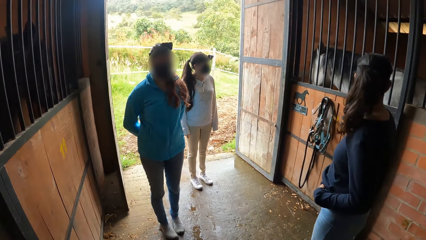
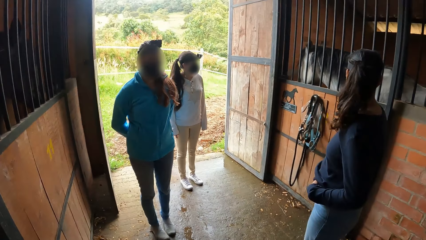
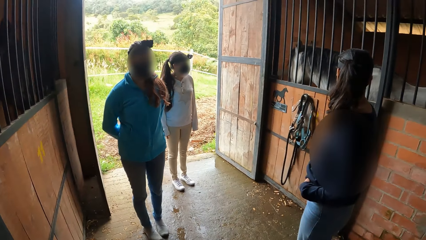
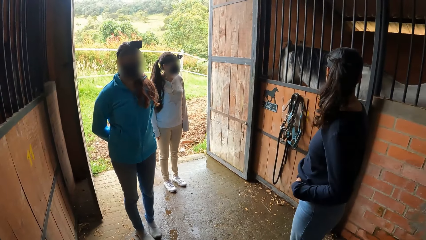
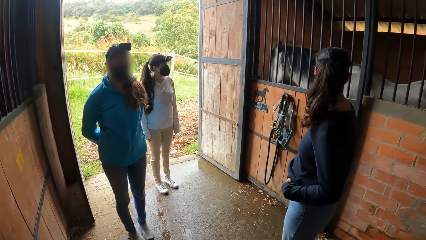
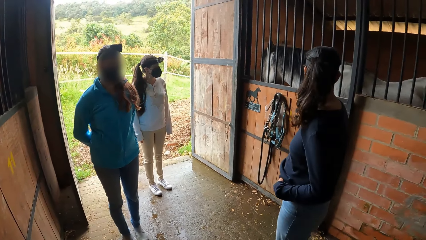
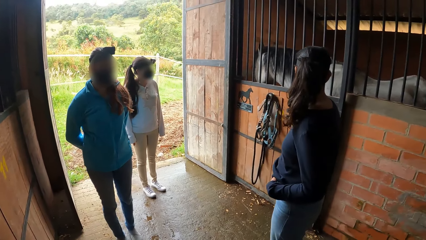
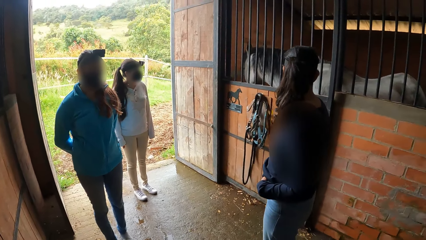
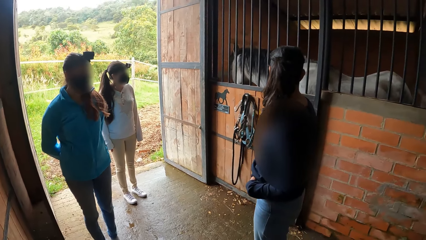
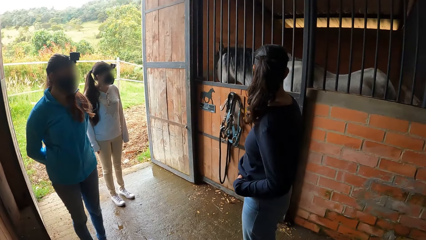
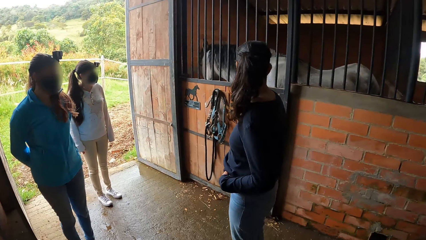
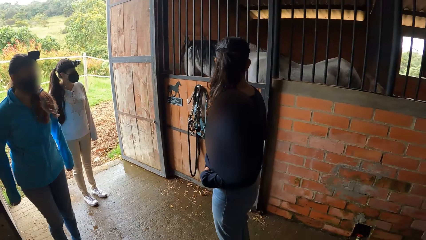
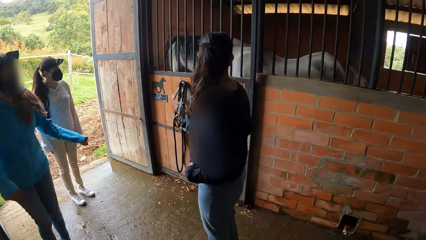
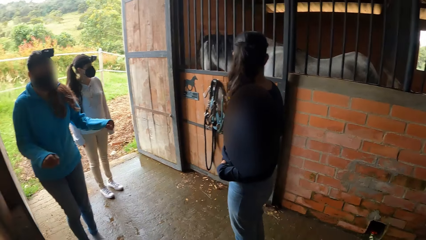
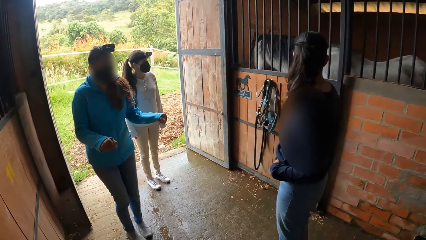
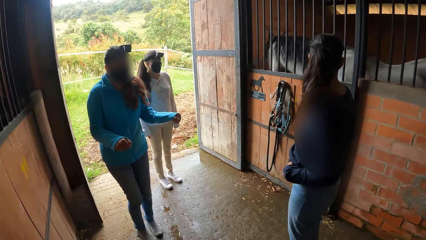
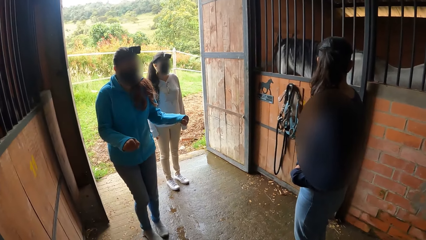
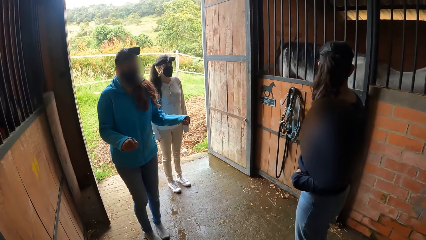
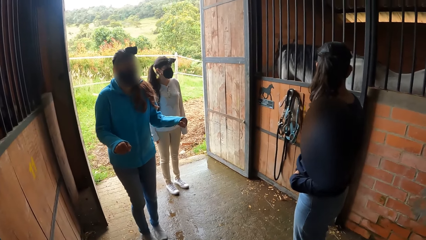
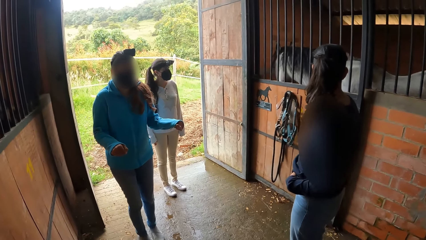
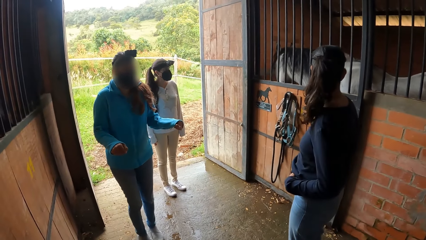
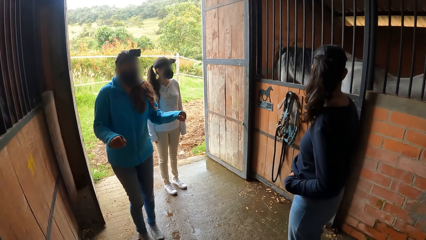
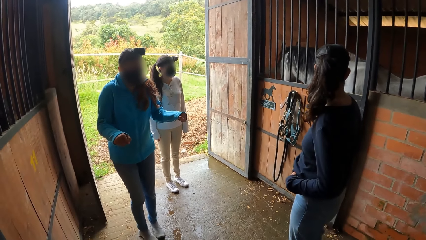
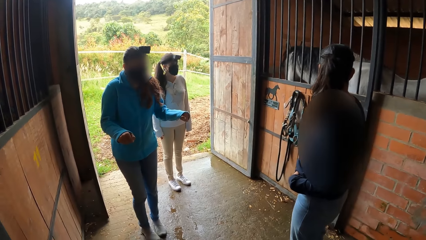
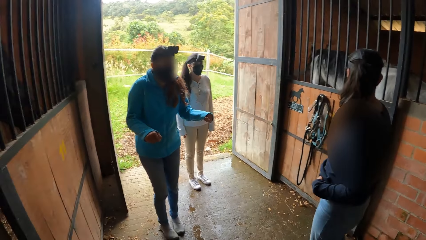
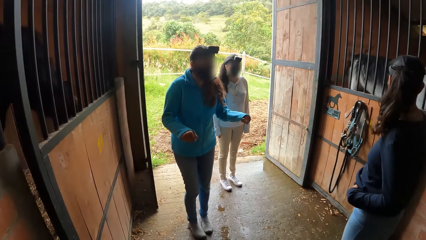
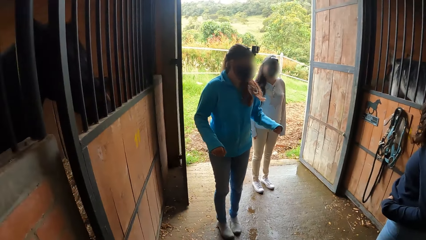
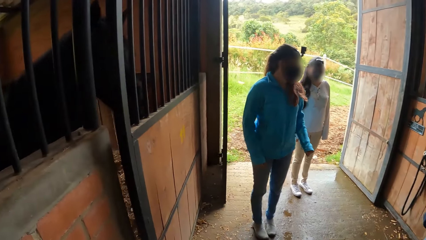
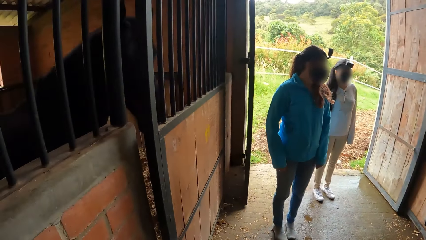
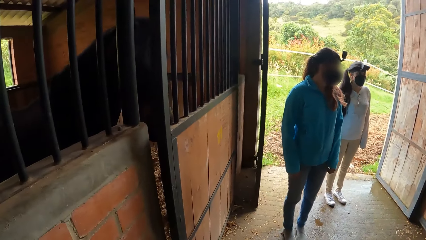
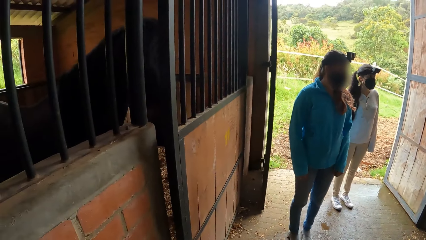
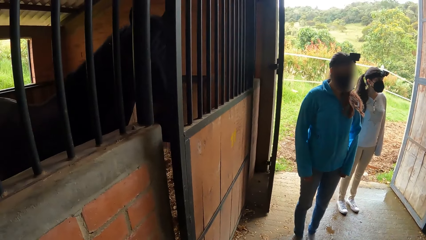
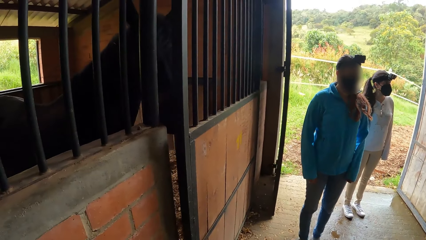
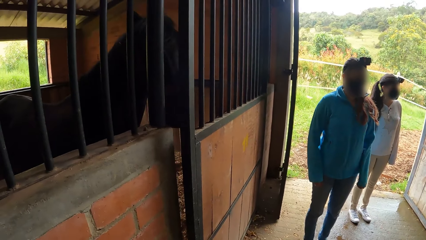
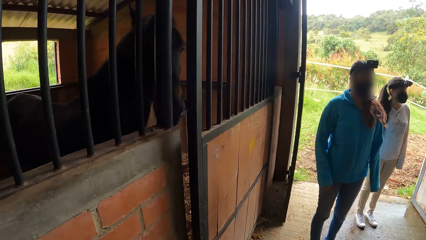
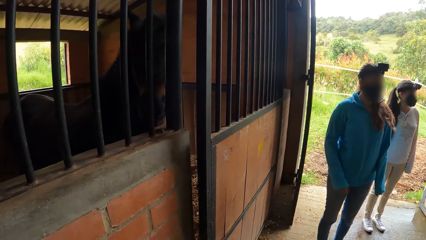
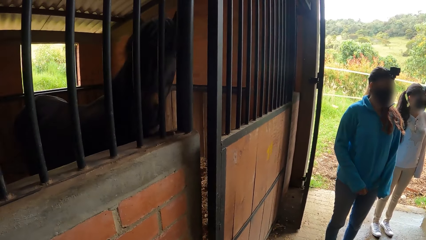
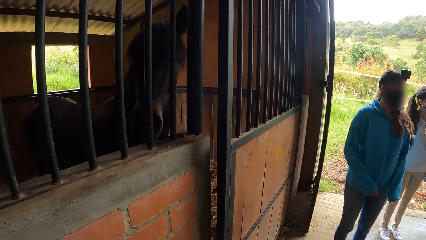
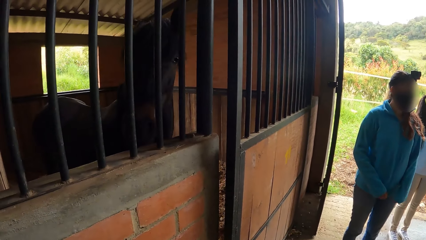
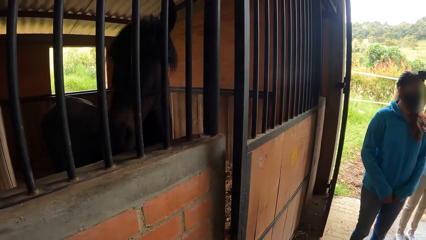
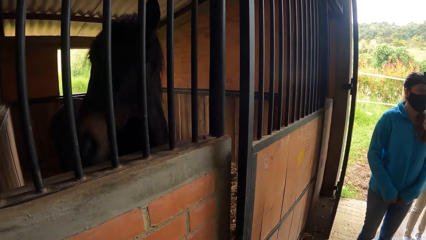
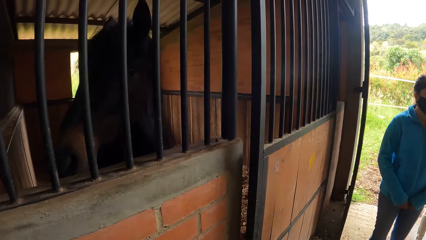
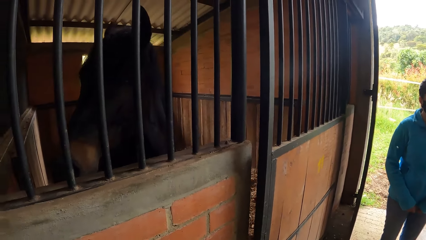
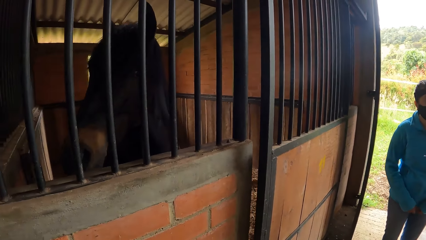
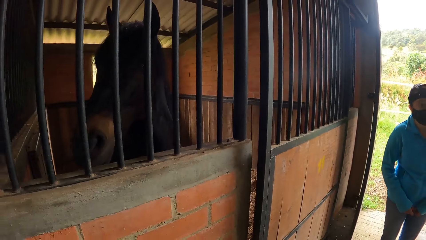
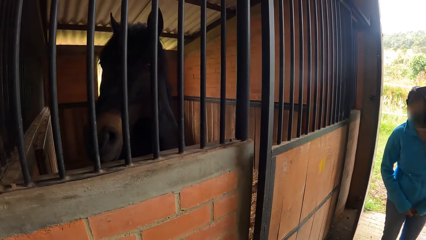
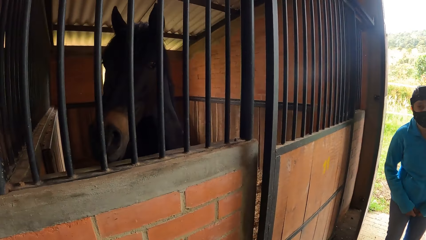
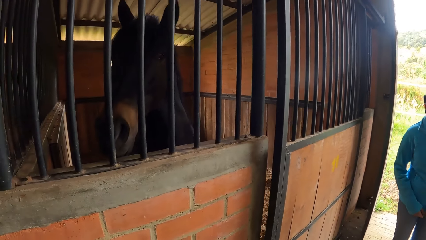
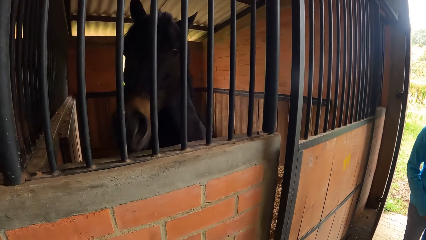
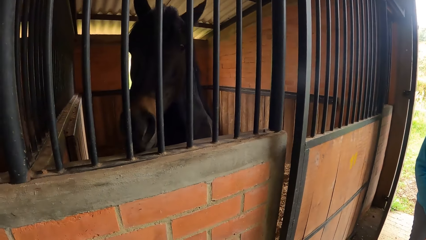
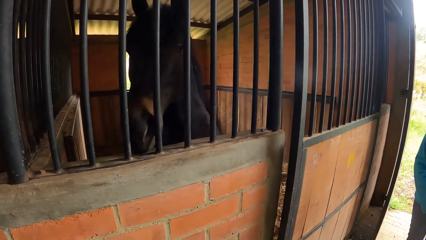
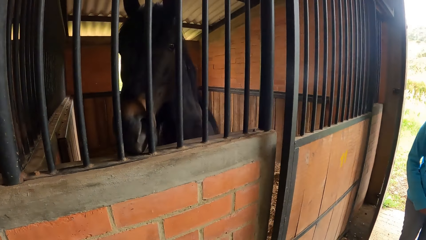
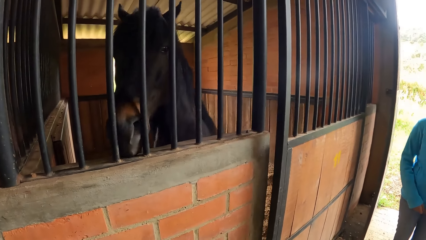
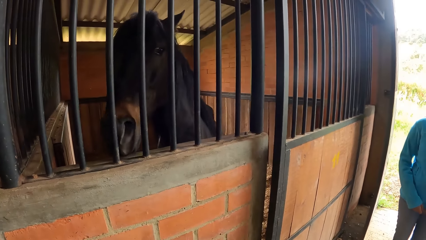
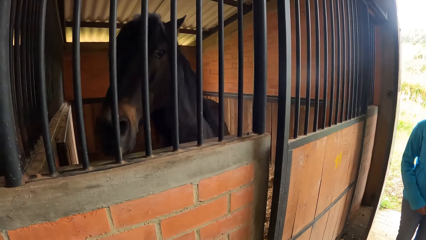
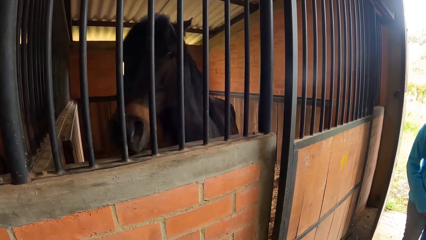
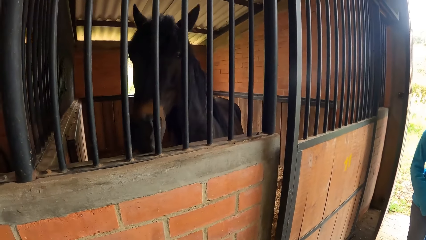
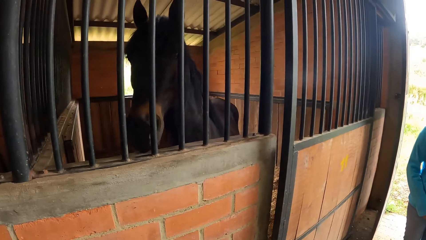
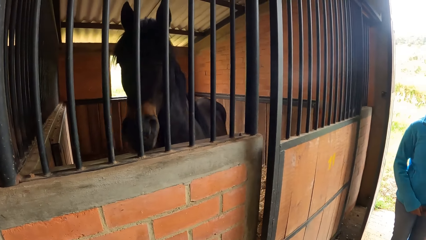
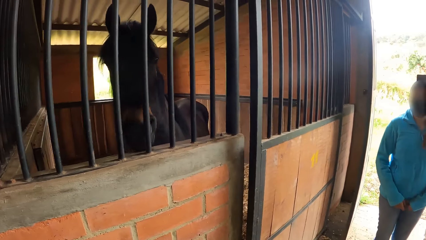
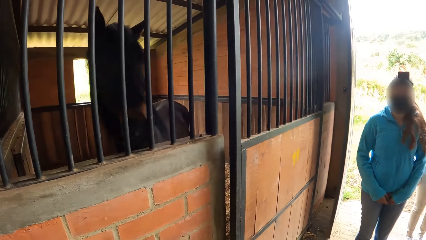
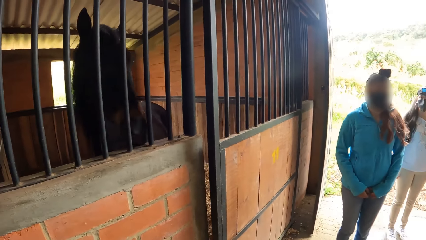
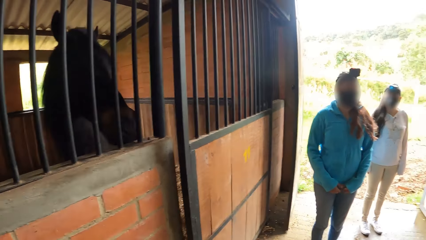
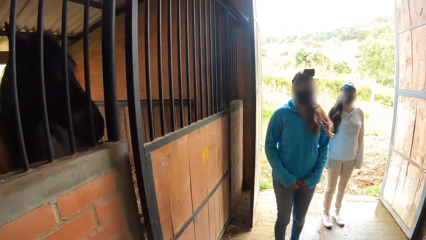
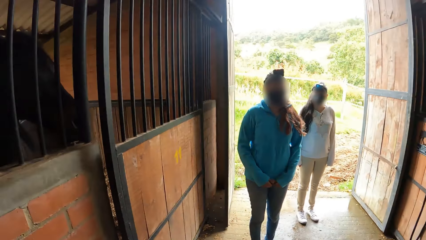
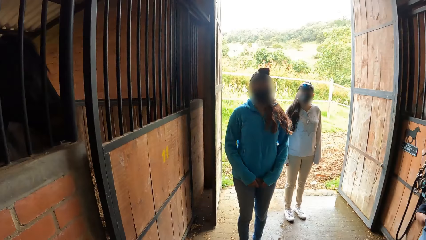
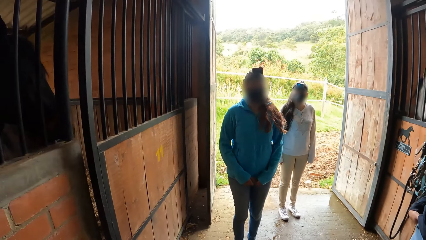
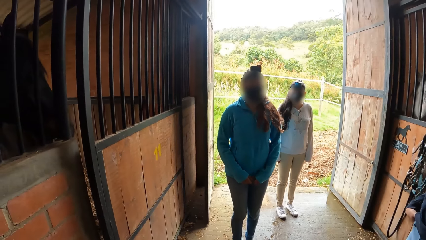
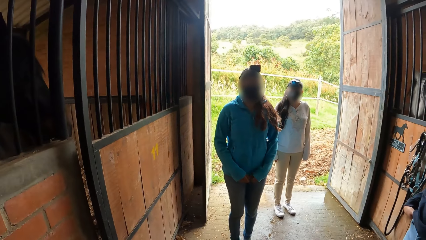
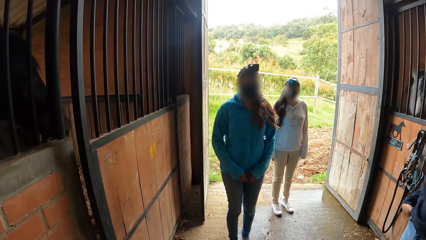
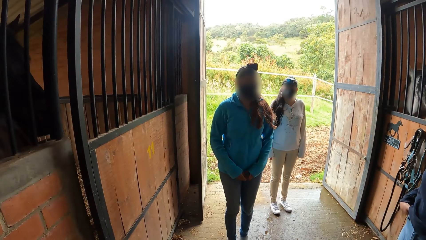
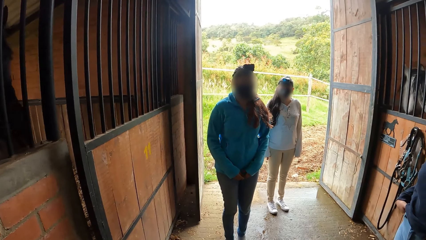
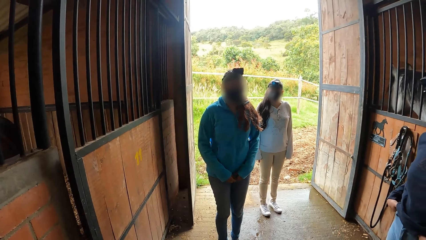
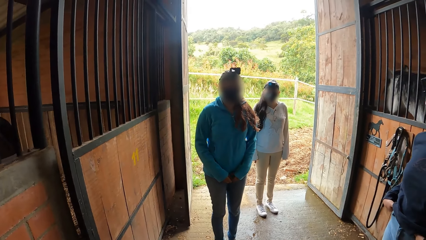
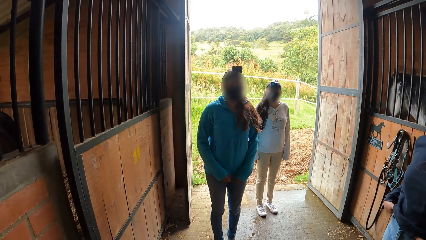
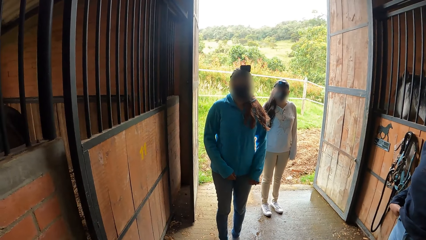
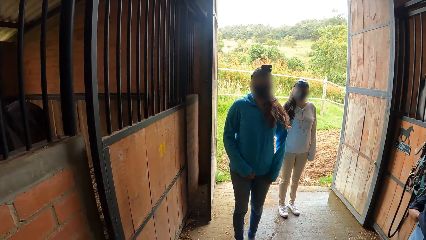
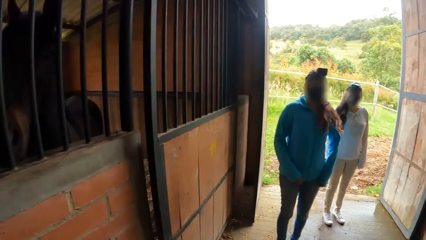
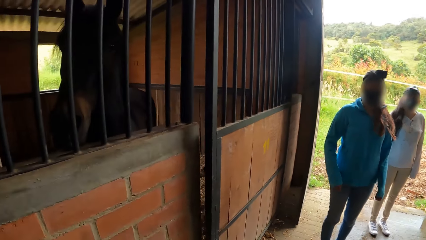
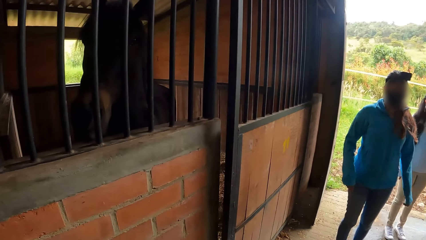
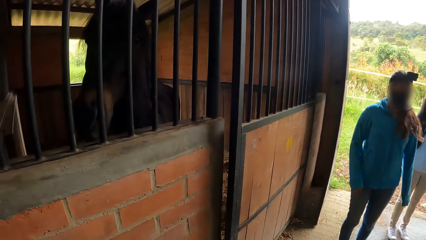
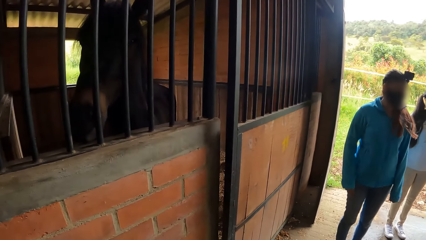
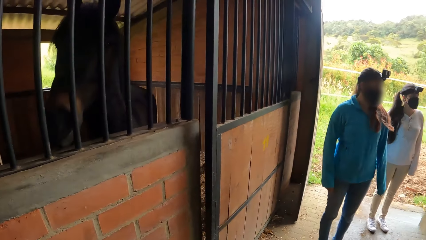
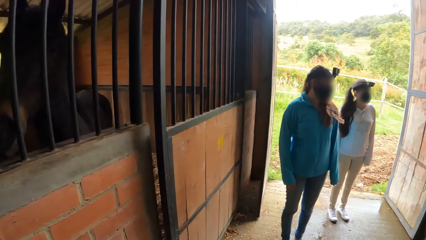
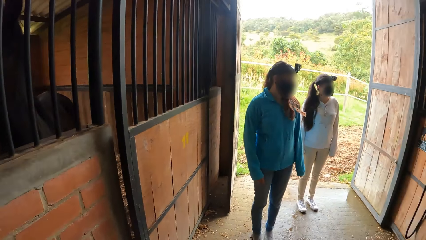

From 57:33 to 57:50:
The girl raises both hands in mid-air.
